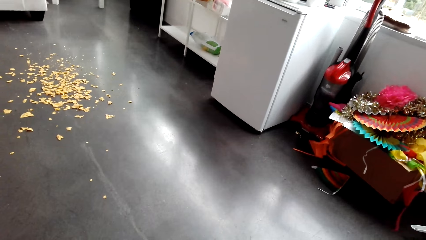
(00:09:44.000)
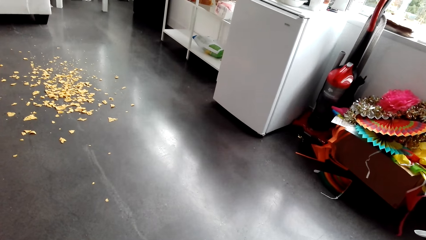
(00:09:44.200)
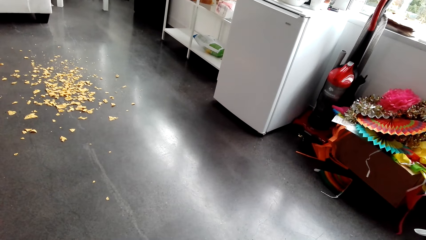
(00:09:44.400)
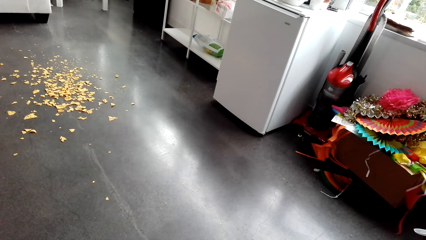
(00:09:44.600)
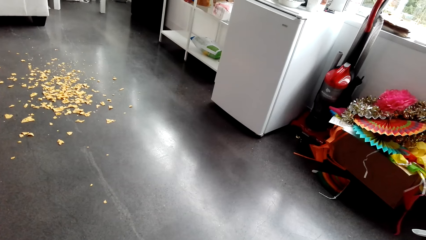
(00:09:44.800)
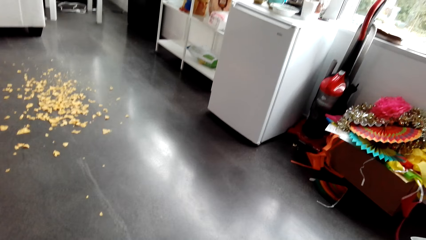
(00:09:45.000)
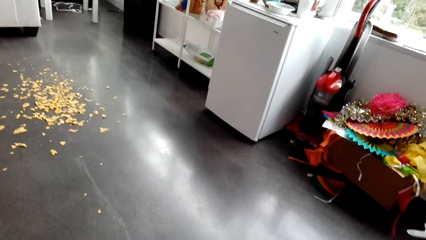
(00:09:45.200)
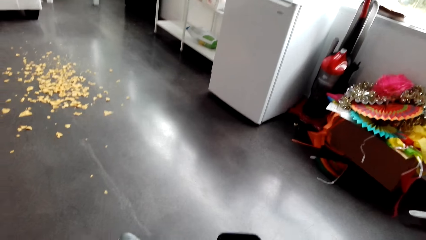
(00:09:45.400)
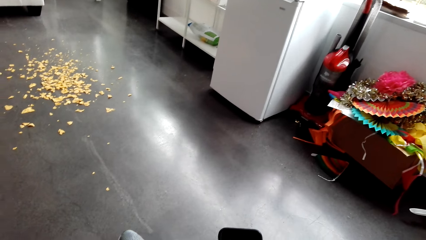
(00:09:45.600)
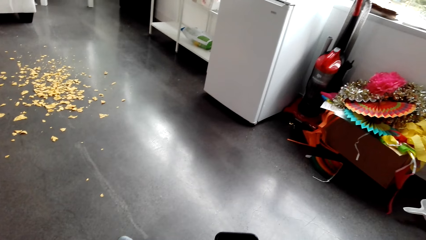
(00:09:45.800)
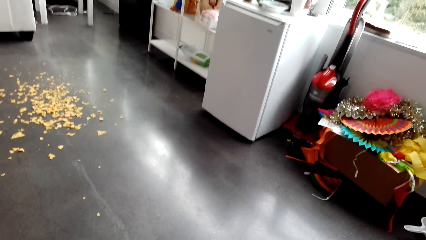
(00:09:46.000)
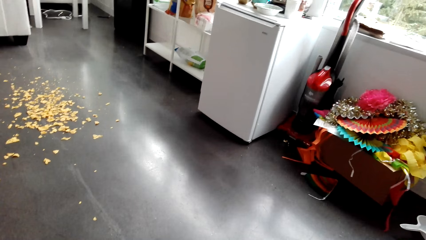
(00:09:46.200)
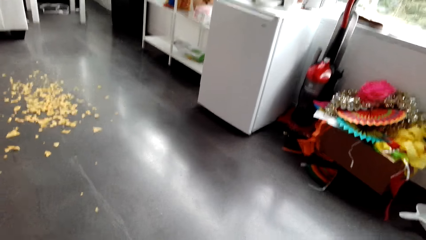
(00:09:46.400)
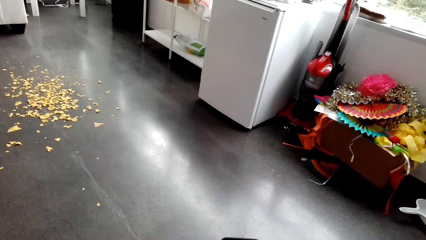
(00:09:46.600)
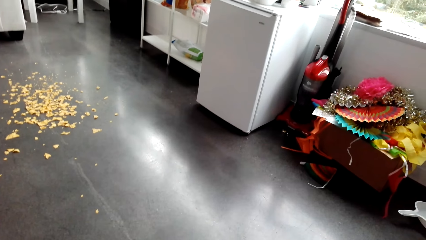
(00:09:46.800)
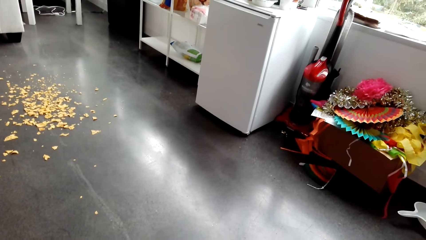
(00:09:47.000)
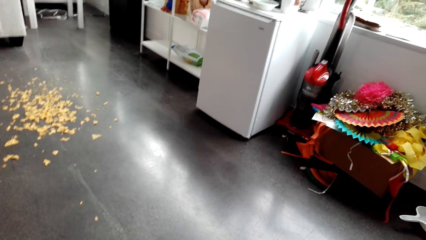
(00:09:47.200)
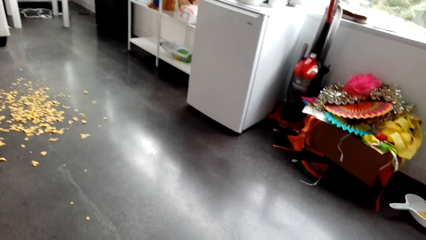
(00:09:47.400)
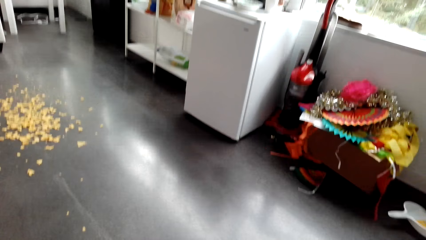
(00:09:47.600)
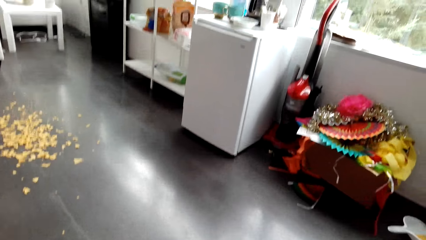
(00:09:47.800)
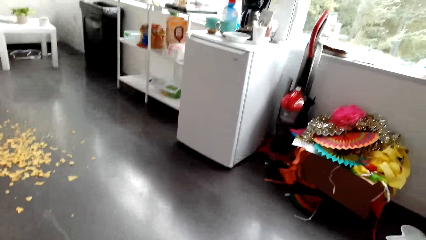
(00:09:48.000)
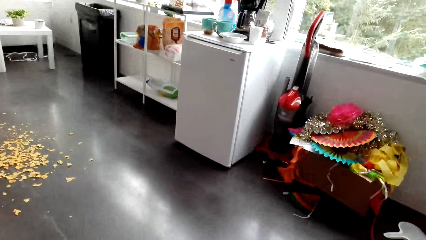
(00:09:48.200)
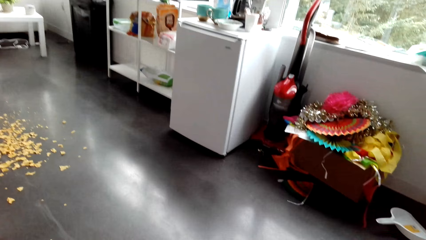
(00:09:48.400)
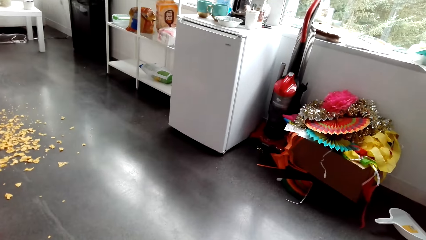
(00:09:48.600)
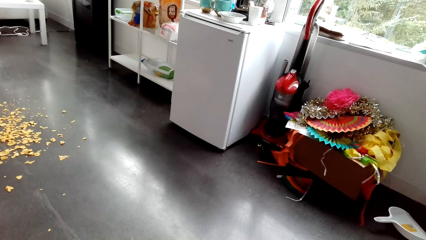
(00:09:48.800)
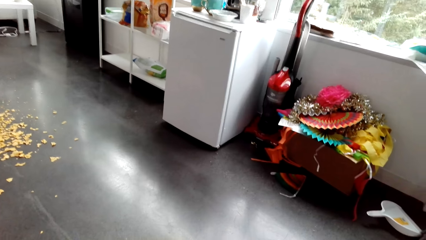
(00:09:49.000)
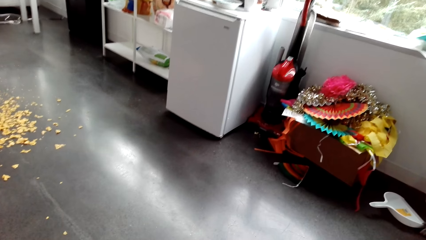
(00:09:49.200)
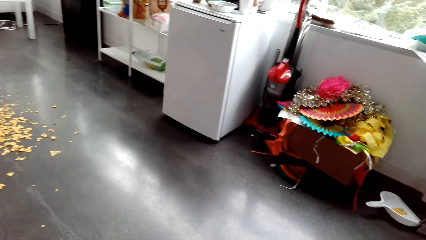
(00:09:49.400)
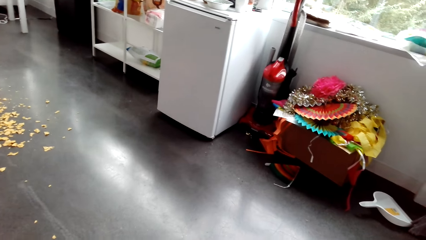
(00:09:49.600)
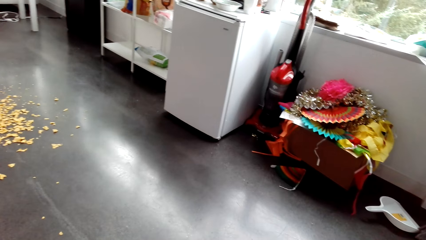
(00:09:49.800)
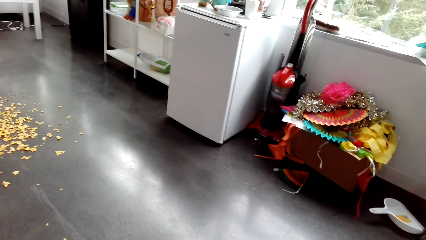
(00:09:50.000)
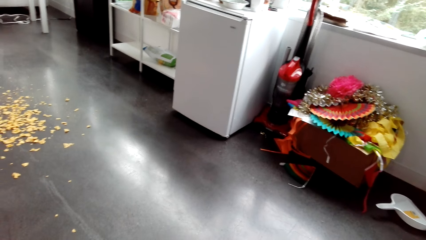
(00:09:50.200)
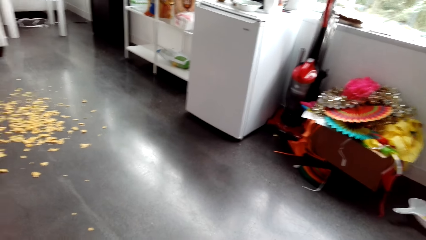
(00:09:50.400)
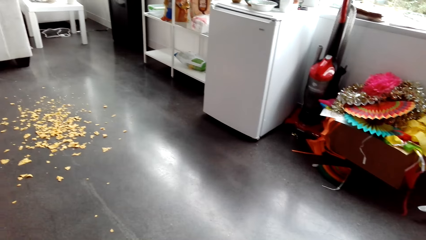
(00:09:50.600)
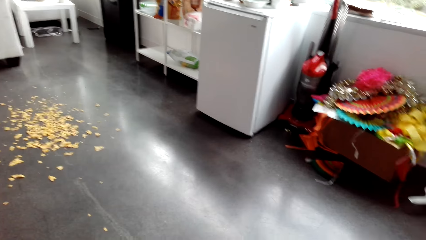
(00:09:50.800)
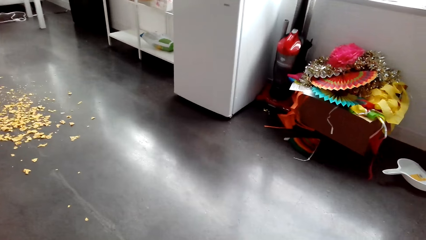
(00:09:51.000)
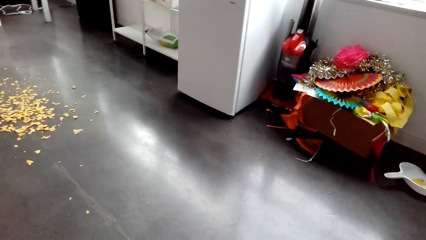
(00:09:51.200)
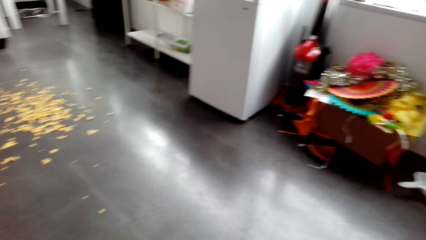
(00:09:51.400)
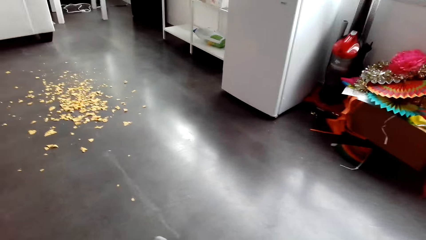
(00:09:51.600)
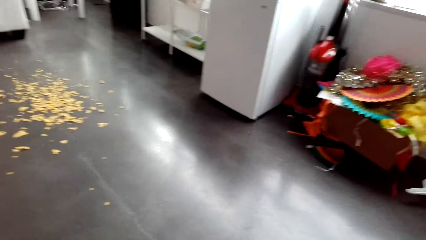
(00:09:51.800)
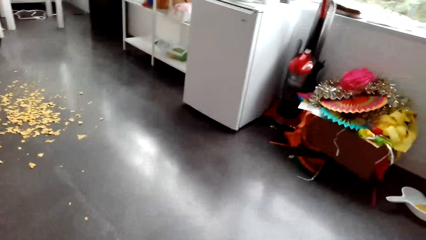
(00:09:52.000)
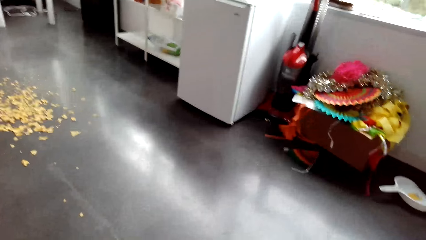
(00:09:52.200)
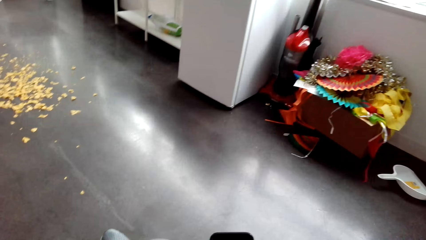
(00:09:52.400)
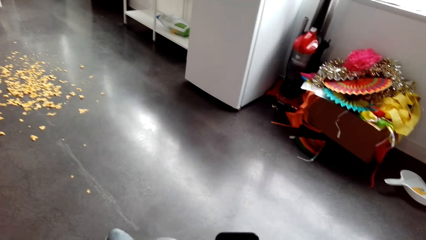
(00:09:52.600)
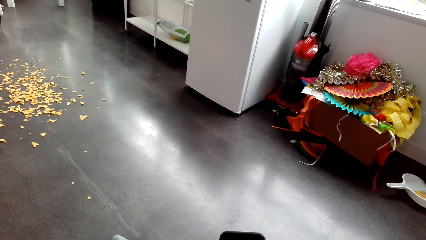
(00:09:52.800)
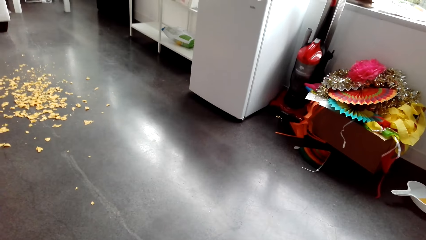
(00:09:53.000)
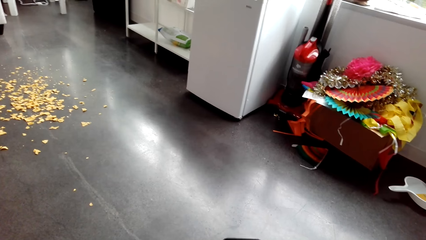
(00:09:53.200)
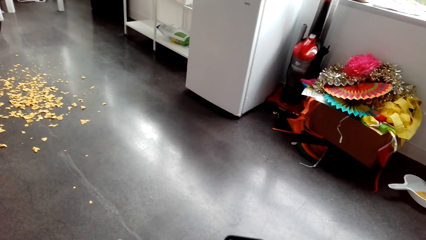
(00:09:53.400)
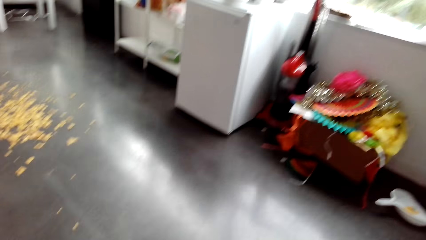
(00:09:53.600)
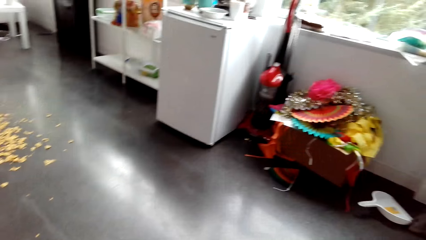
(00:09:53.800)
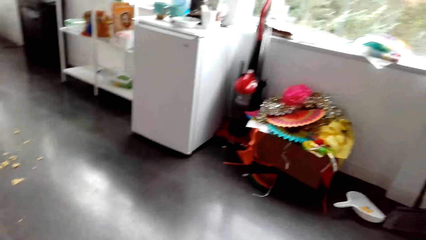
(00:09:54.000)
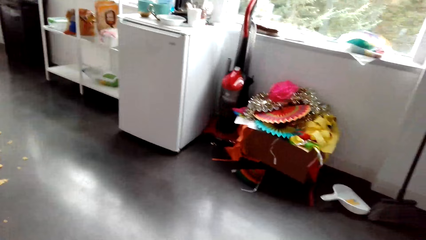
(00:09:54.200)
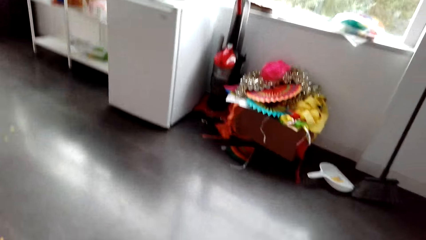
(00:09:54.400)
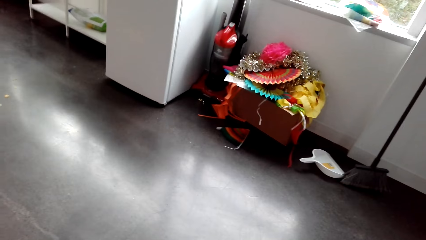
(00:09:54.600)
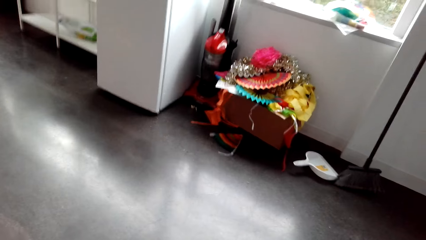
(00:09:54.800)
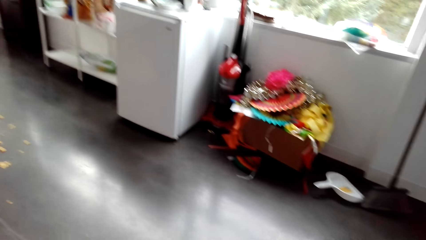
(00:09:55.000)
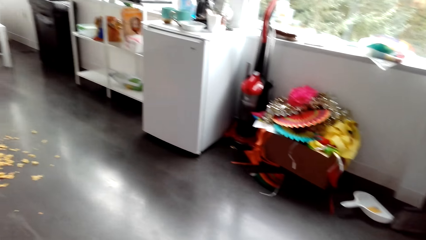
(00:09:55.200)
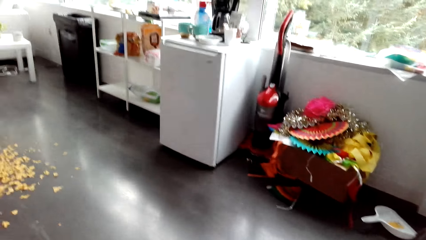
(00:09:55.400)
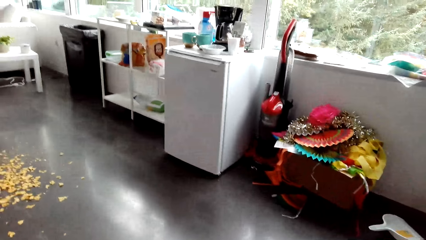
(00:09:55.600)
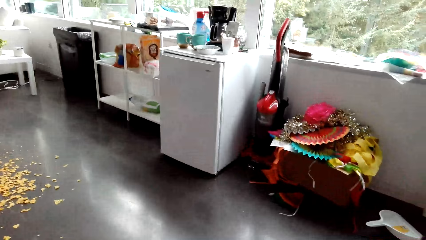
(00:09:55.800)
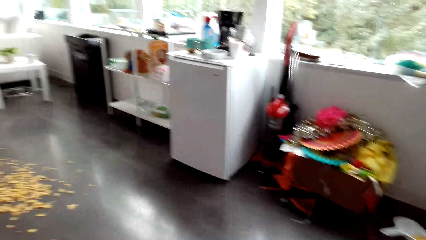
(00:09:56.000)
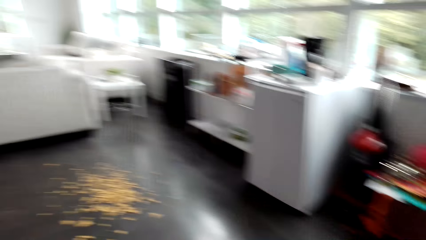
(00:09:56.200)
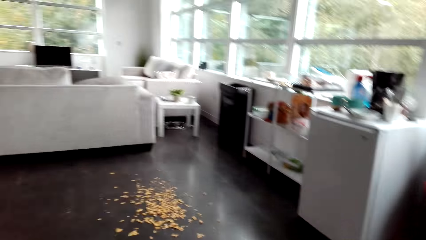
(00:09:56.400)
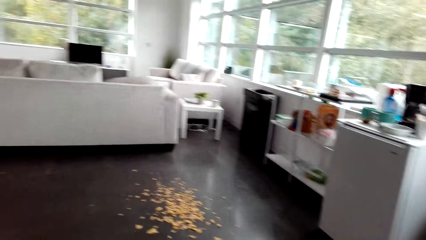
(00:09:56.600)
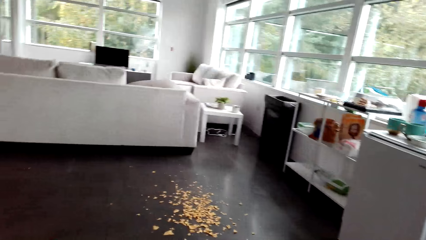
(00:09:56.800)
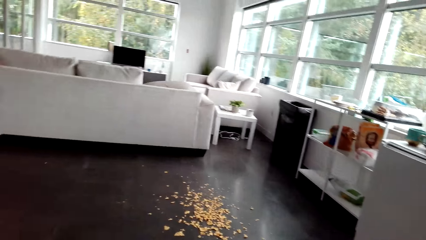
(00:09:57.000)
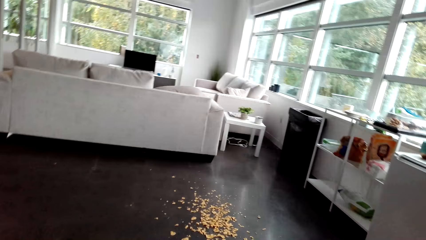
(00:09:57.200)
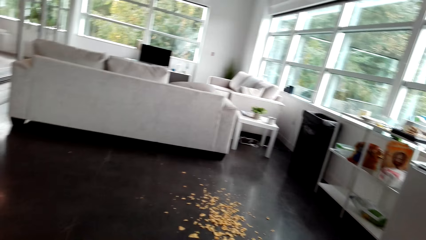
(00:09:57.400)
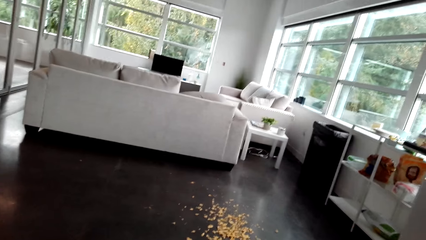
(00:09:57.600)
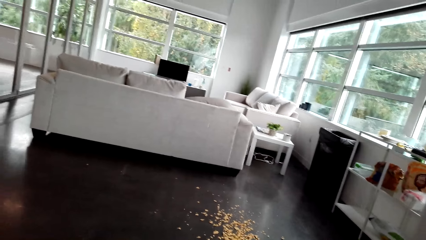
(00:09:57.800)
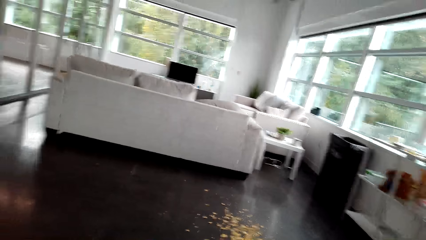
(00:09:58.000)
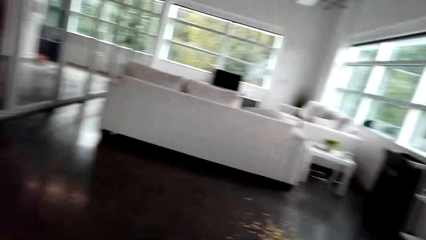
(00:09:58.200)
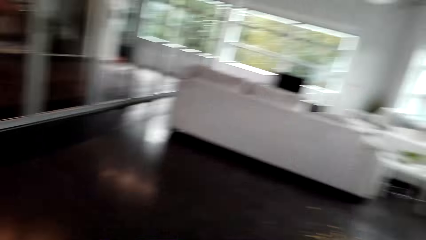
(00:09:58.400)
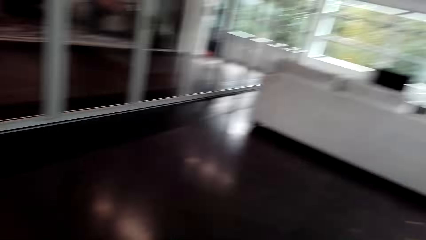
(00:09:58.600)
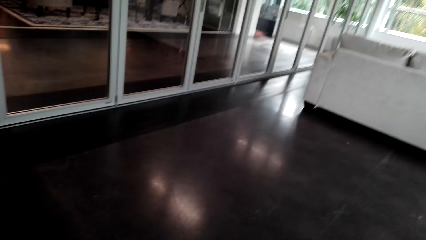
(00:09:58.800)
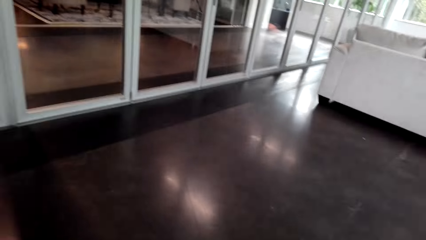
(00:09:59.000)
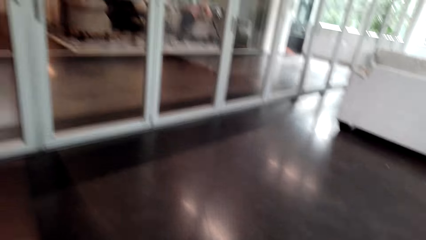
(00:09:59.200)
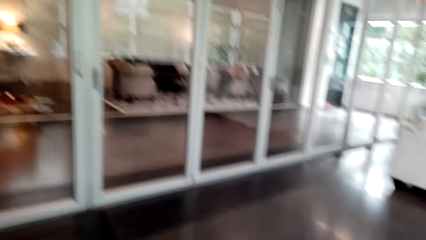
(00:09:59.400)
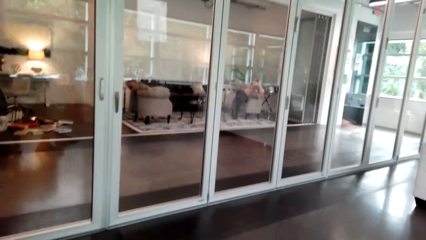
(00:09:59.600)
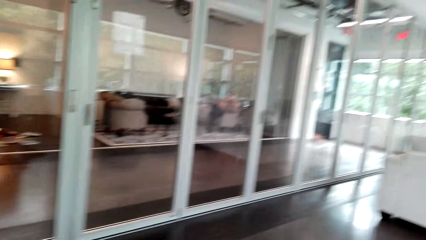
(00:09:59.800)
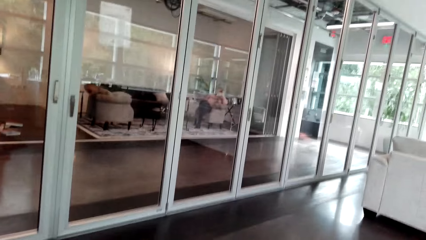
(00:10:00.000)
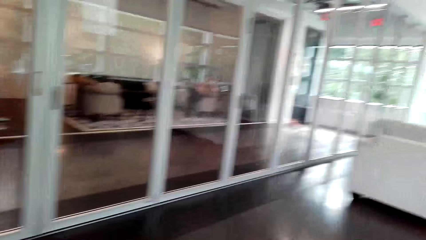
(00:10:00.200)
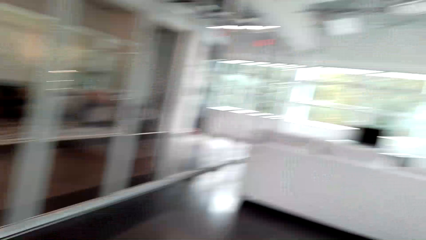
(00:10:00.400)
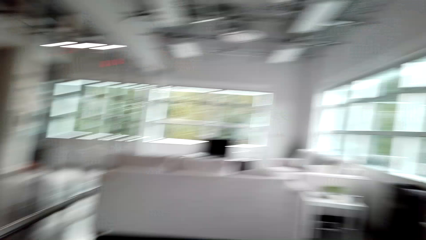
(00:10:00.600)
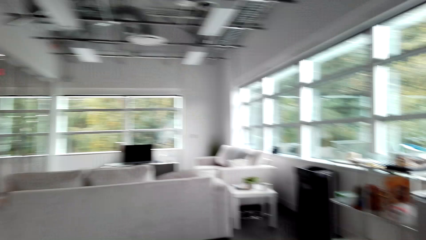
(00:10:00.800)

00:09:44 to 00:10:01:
The camera wearer holds a phone. They look around the room.
